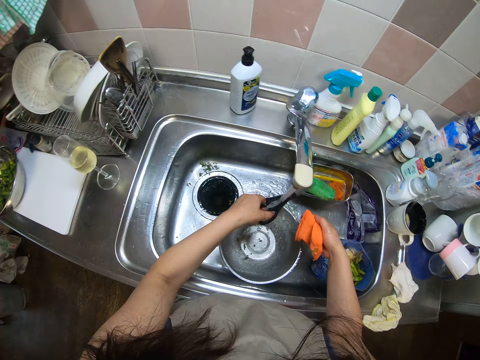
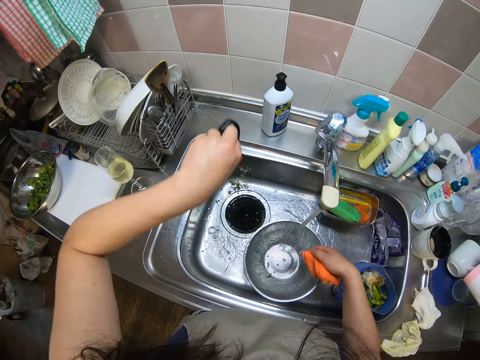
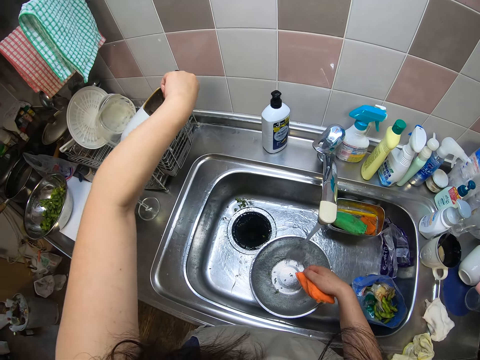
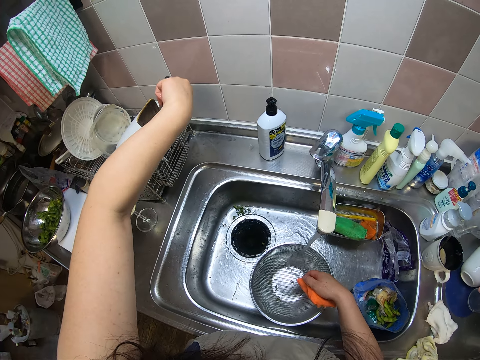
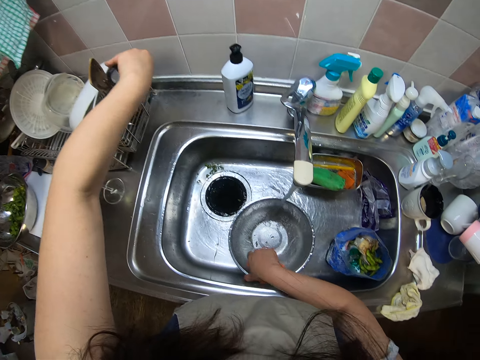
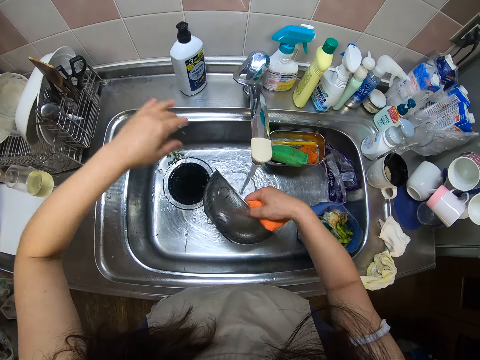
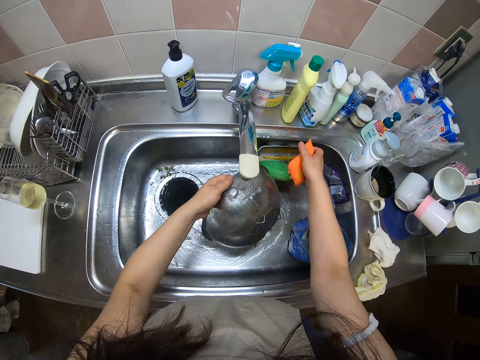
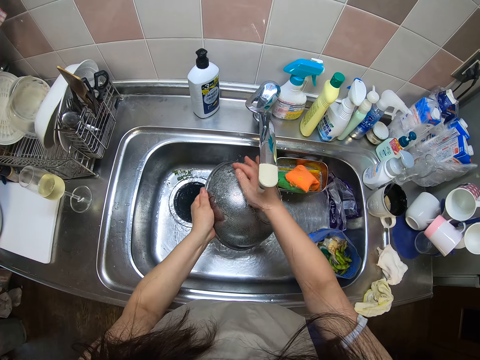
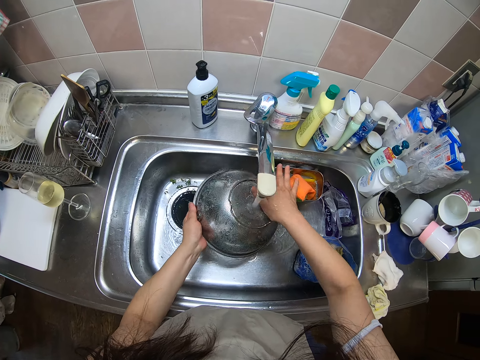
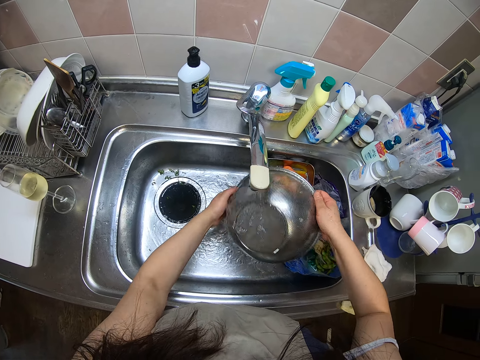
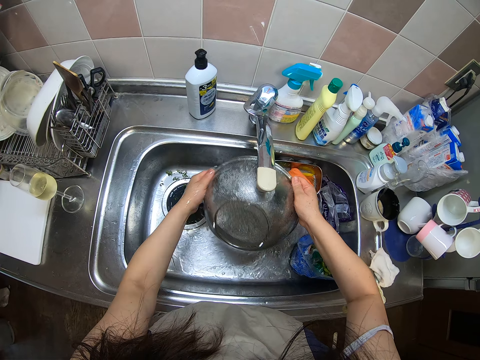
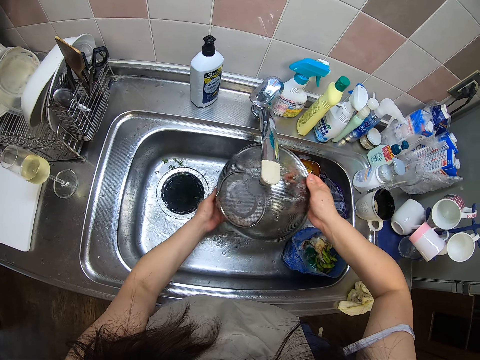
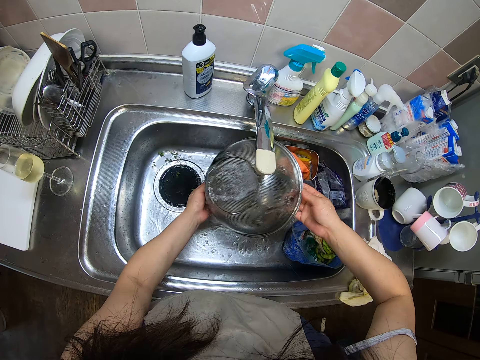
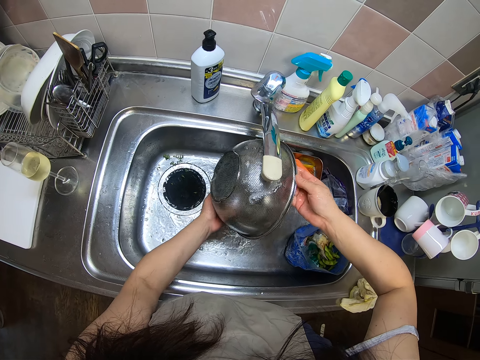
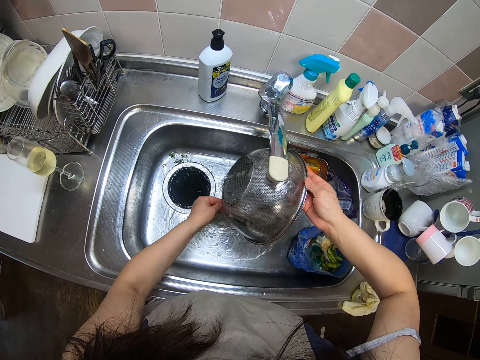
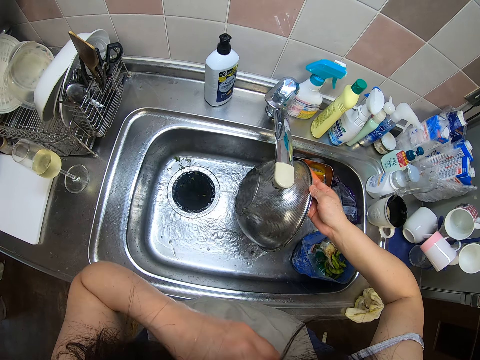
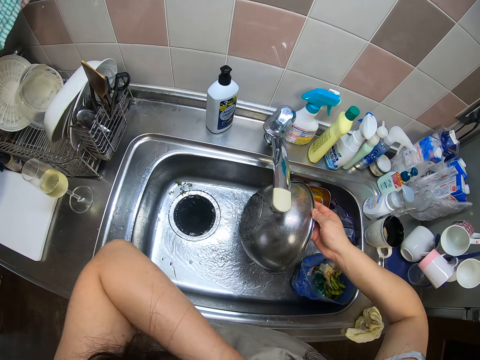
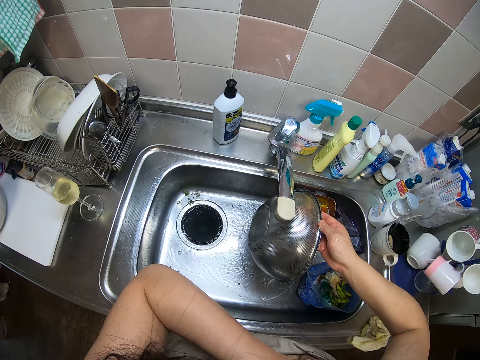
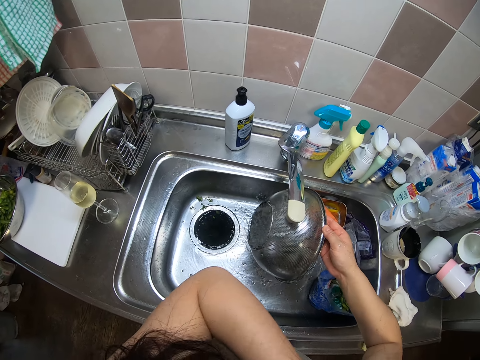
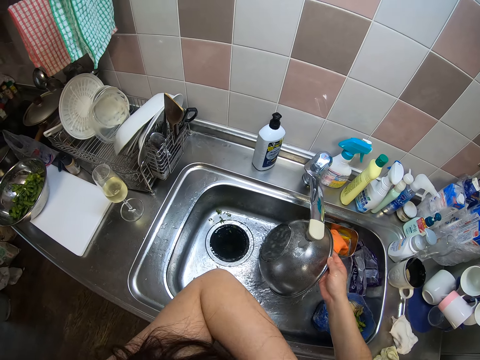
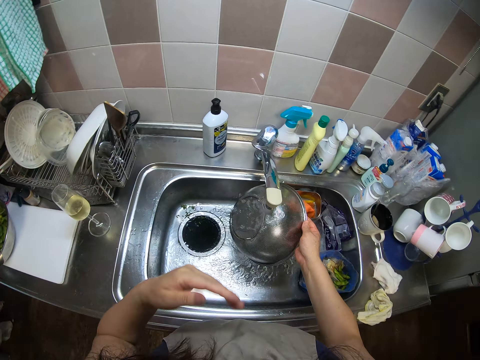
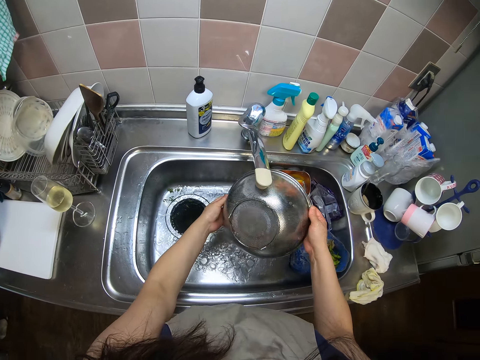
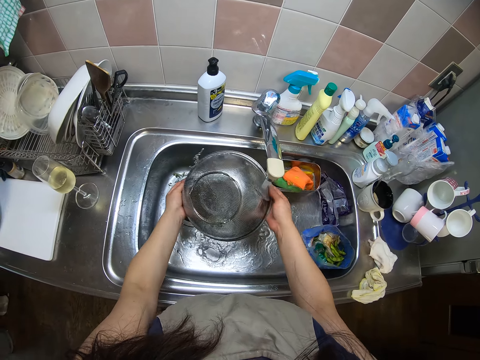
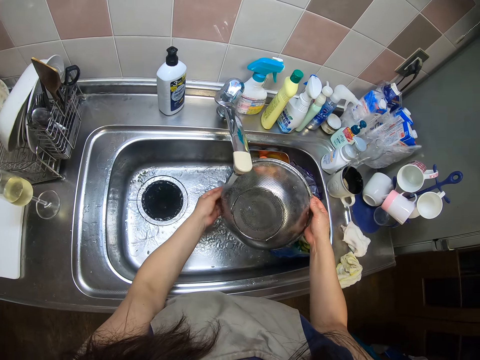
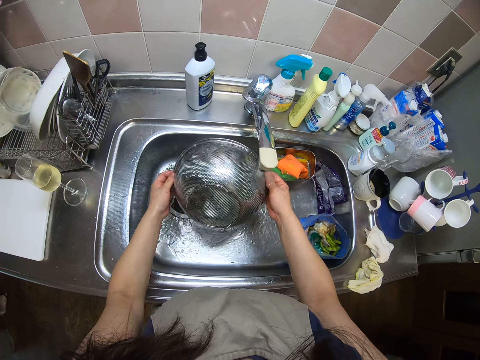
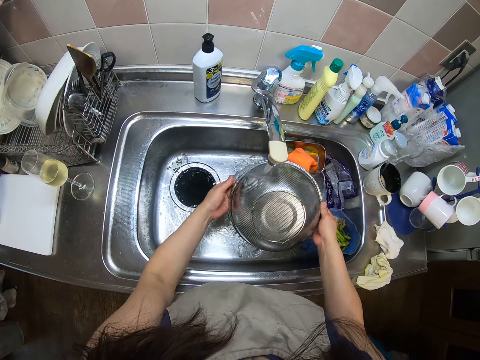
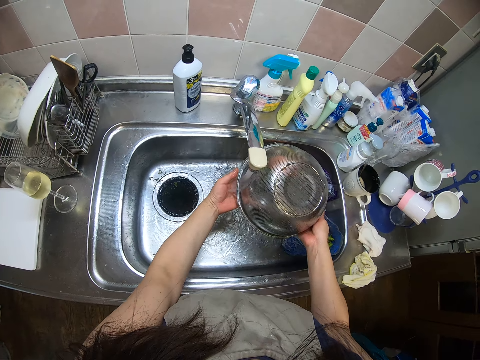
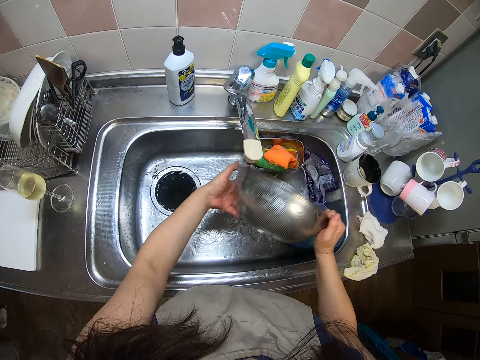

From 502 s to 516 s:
The camera wearer puts the scissors in a cutlery holder with her left hand. She rinses the sieve with both hands. She drops the sponge in the sponge holder with her right hand. She adjusts her cloth with her right hand. She lifts her hand. She rinses the sieve with both hands.

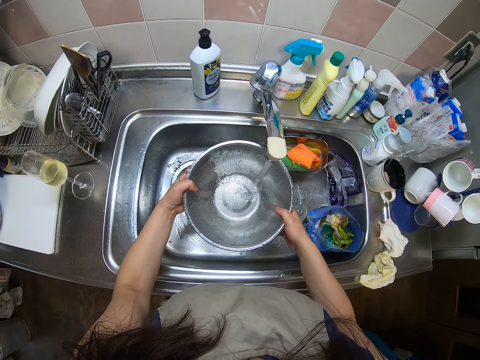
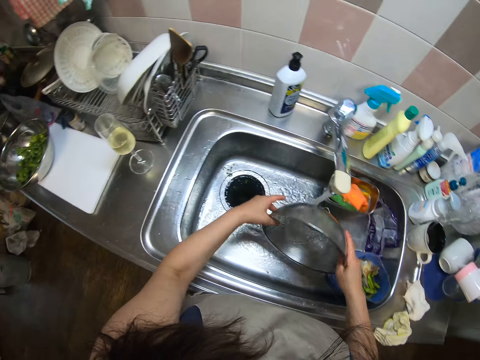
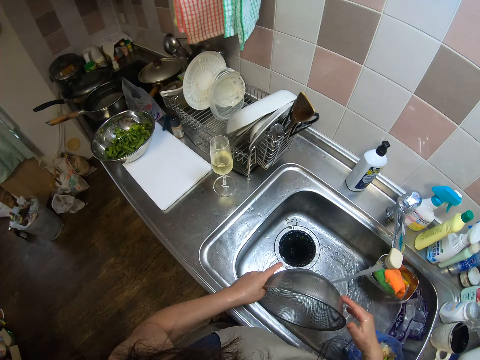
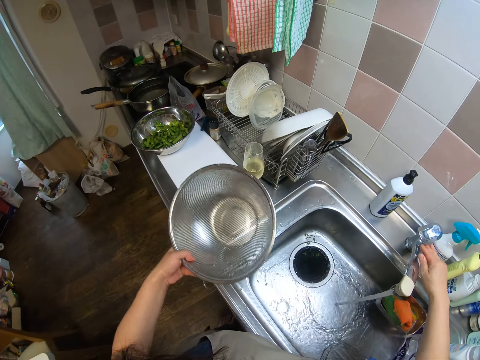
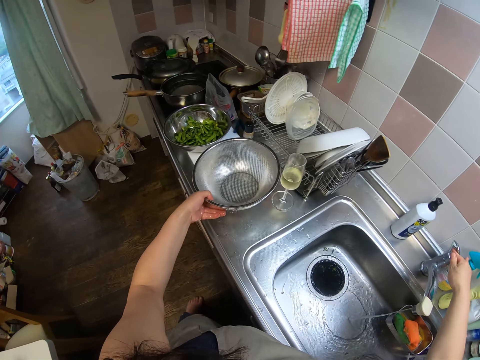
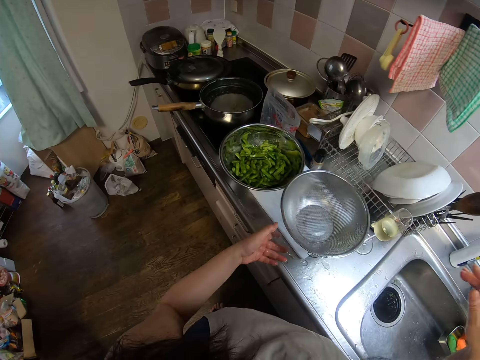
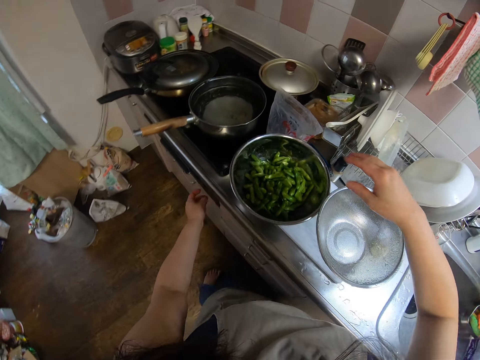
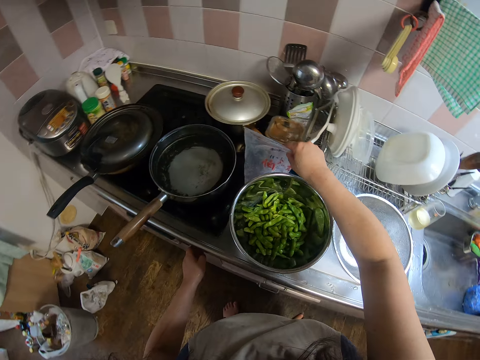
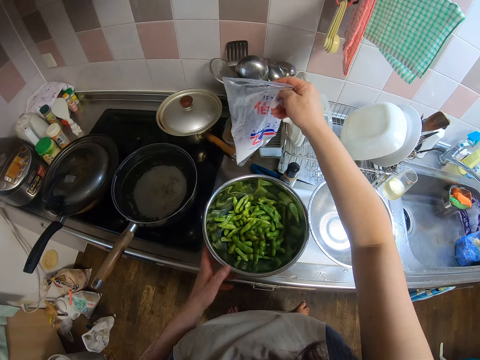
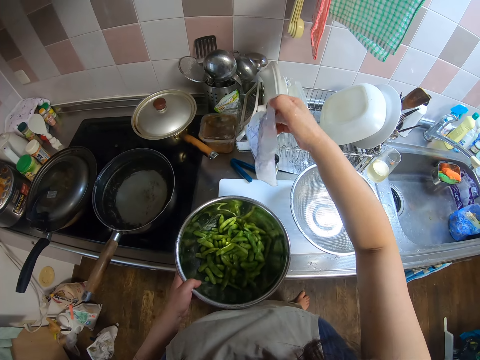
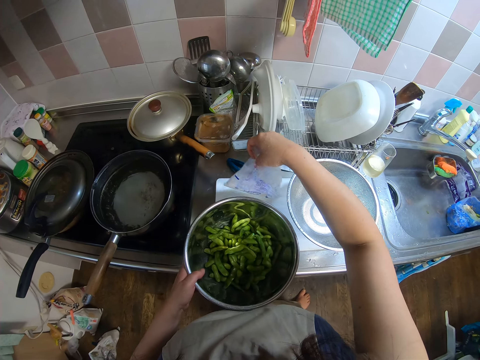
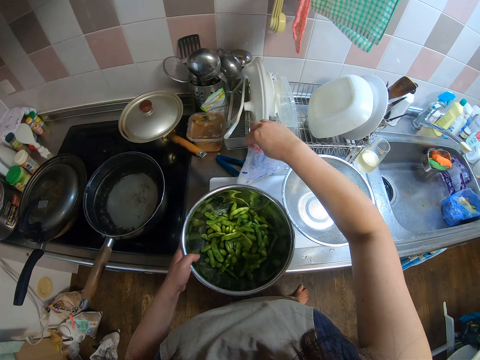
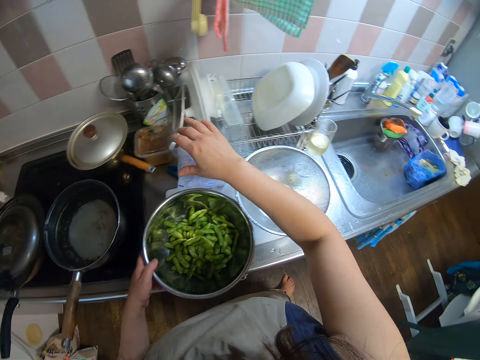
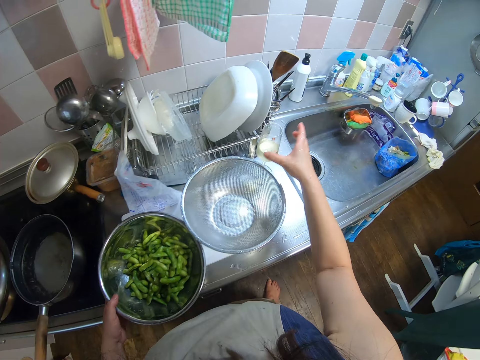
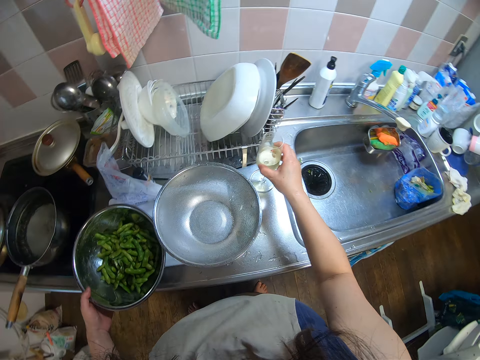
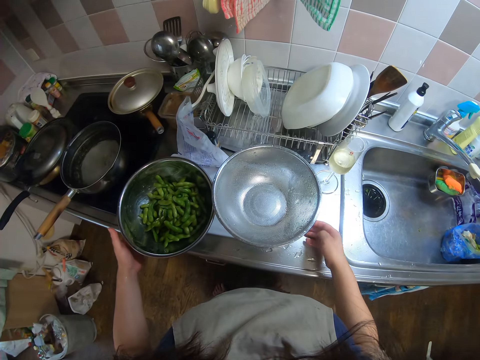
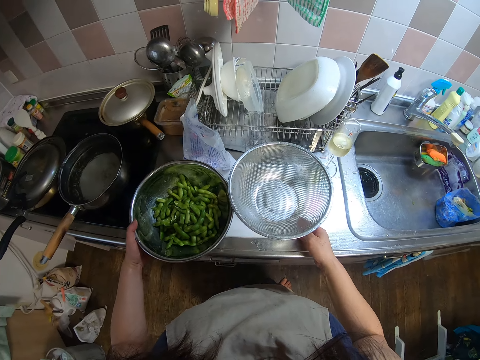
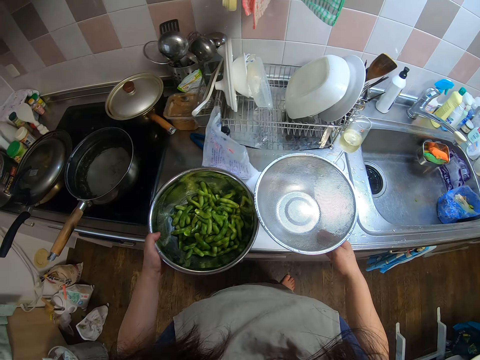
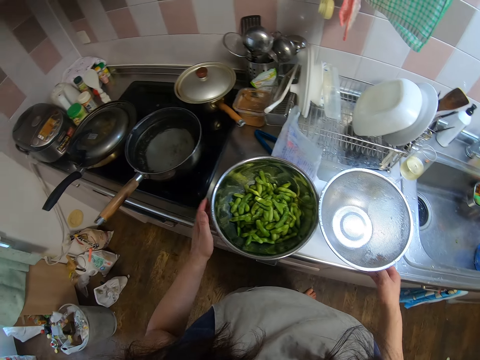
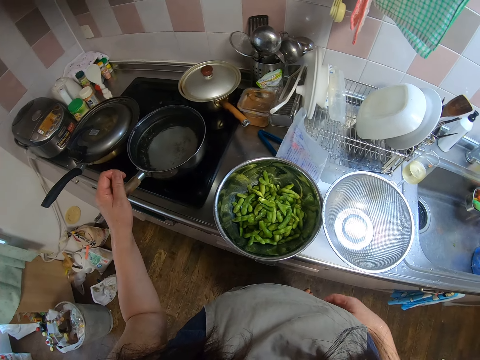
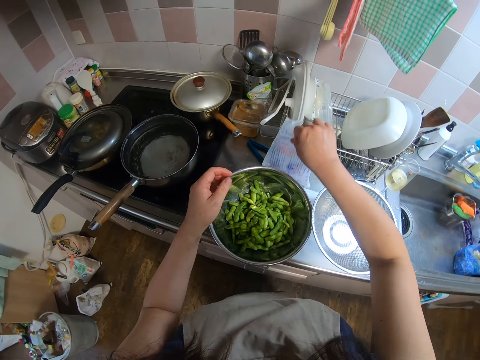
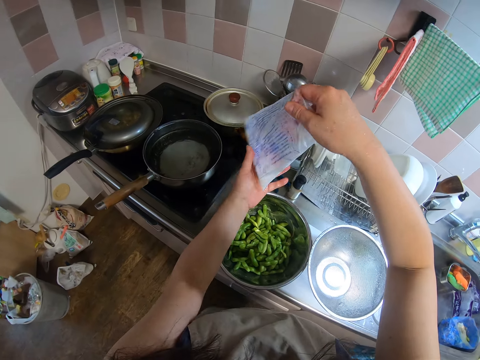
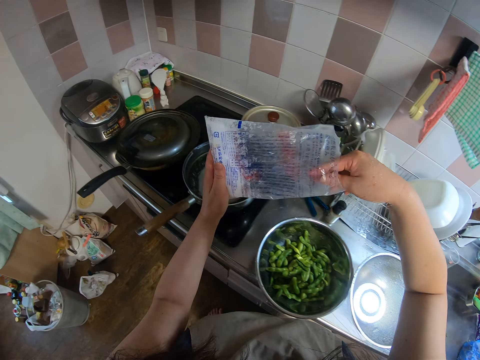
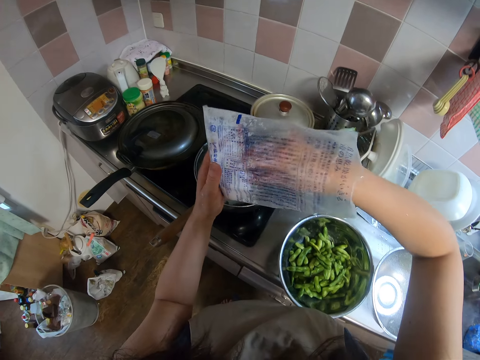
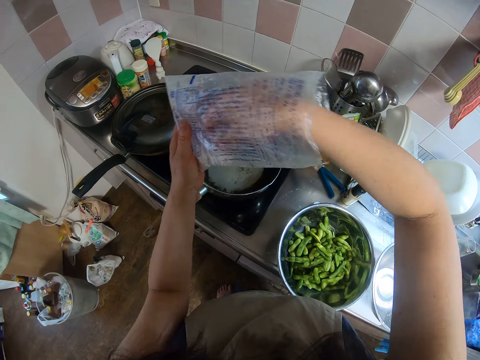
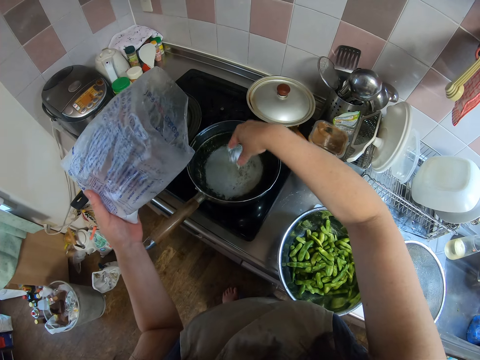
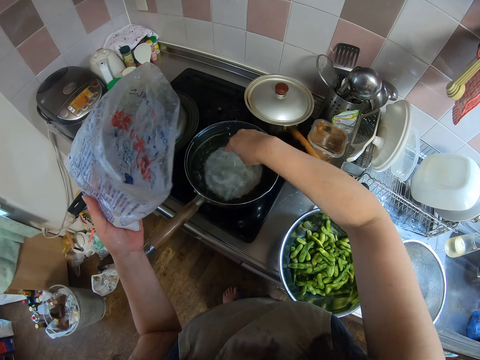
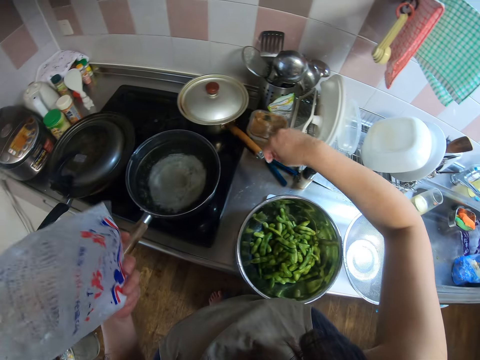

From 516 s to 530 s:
The camera wearer places the sieve on the kitchen zinc with her left hand. She closes the water tap with her right hand. She picks a pack of salt or polythene bag from the kitchen zinc with her right hand. She picks the sieve containing the green beans from the kitchen zinc with her left hand. She moves the polythene bag. She drops the pack of salt on the cutting board with her right hand and drops the sieve containing the green beans on the cutting board with her left hand. She adjusts the glass cup on the kitchen zinc with her right hand. She holds the glass of wine. She adjusts the cutting board on the kitchen zinc with both hands. She picks the pack of salt from the cutting board with her right hand. She passes the pack of salt to her left hand. She takes from the pack of salt with her right hand. She pours the salt in the pan of water with her right hand.
